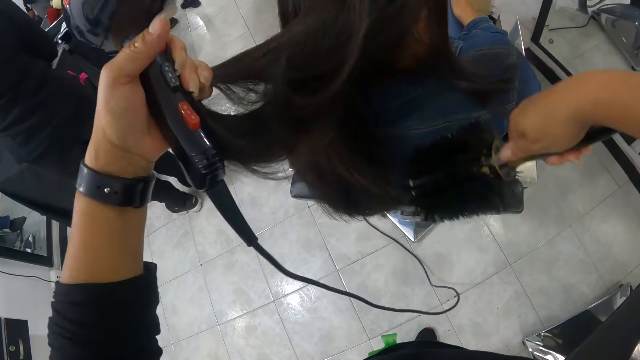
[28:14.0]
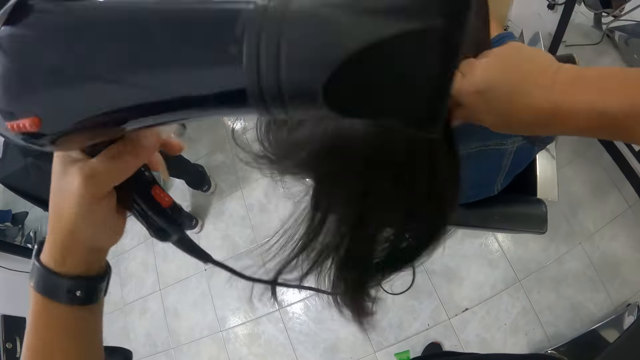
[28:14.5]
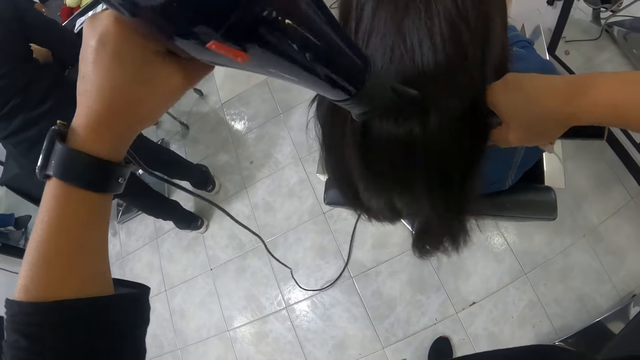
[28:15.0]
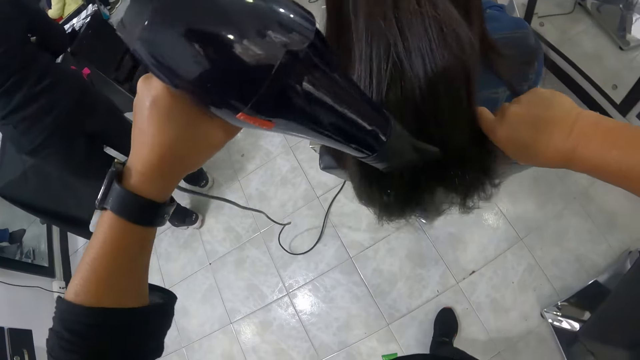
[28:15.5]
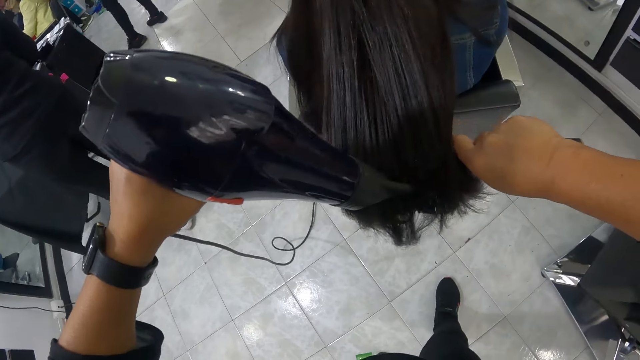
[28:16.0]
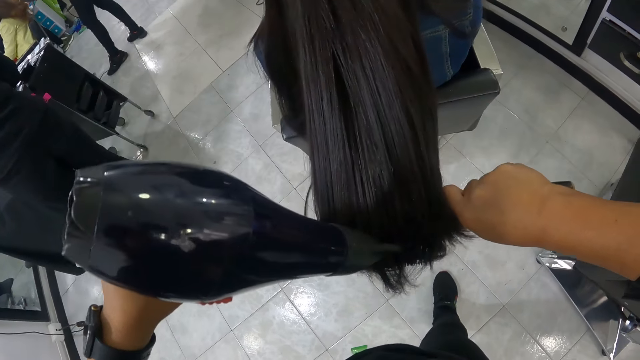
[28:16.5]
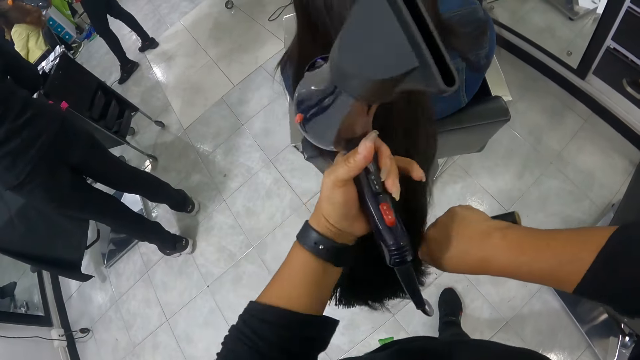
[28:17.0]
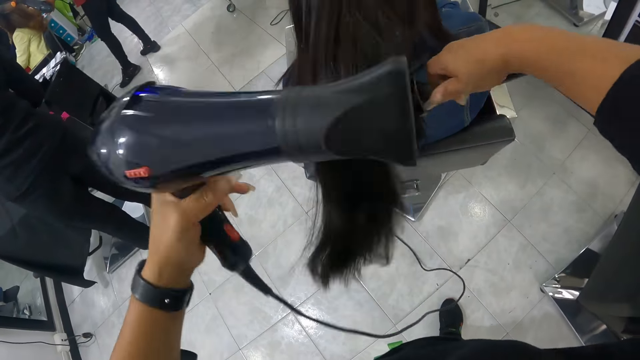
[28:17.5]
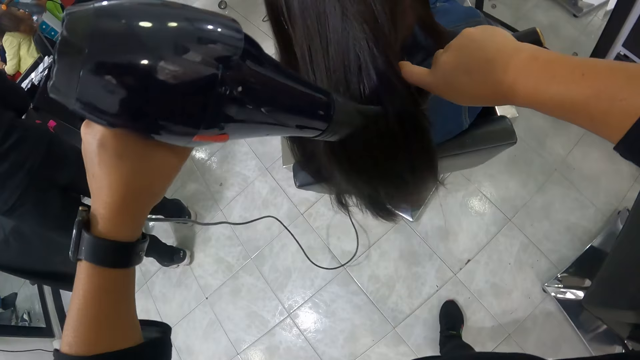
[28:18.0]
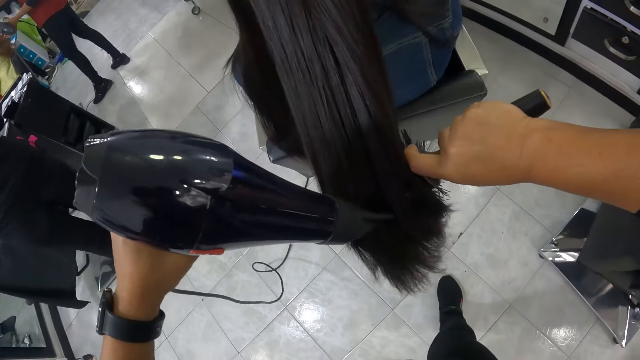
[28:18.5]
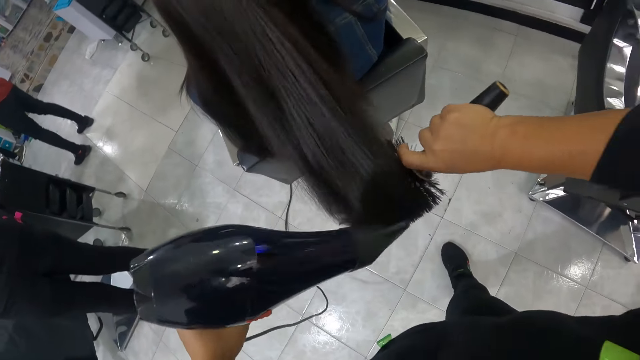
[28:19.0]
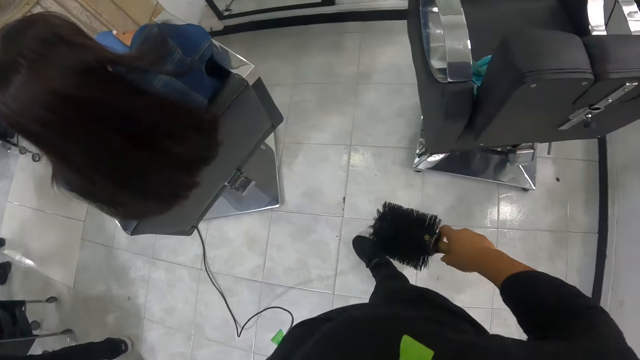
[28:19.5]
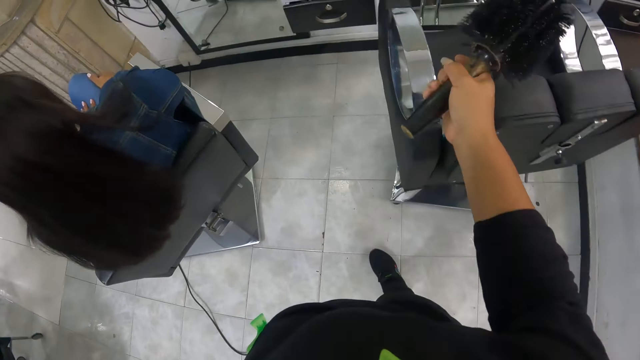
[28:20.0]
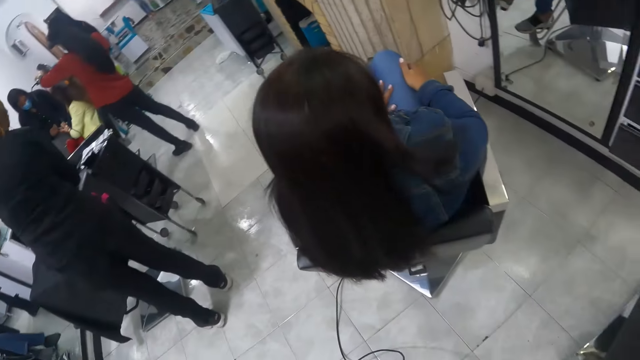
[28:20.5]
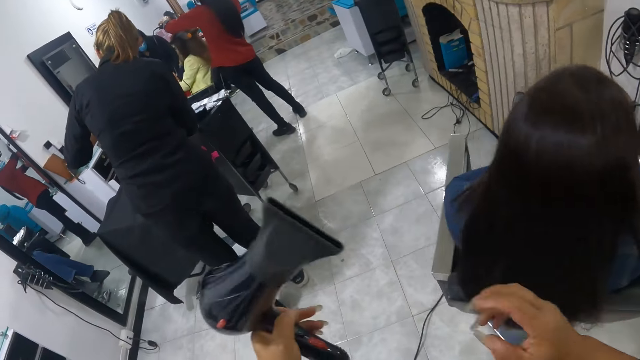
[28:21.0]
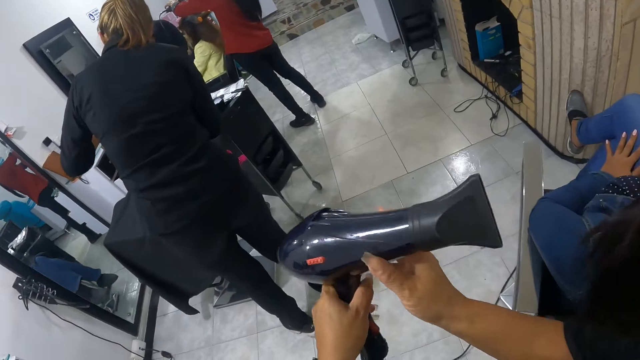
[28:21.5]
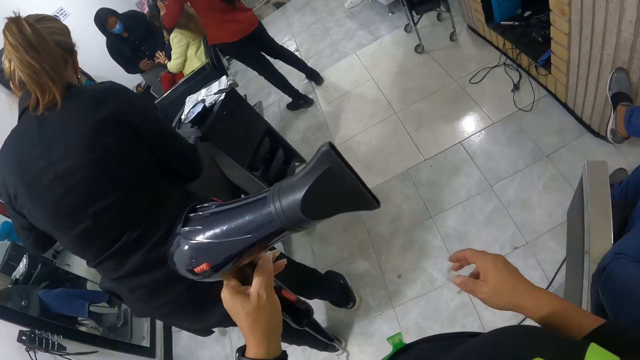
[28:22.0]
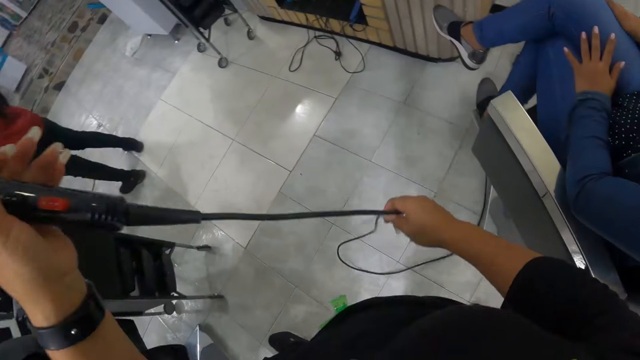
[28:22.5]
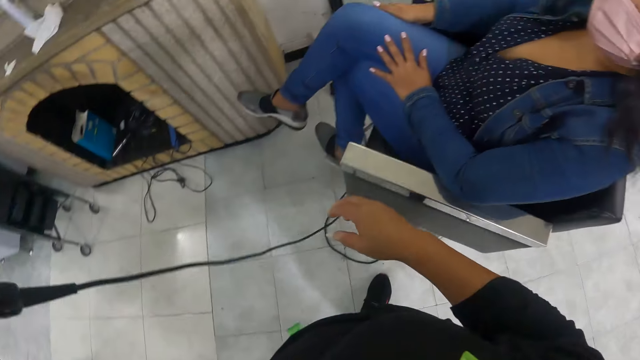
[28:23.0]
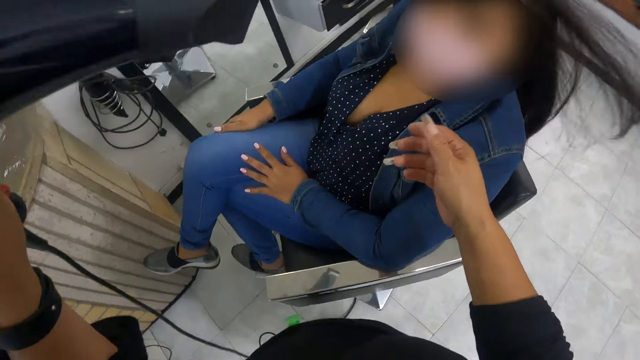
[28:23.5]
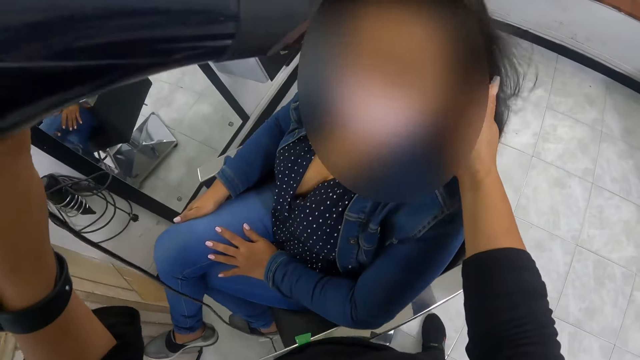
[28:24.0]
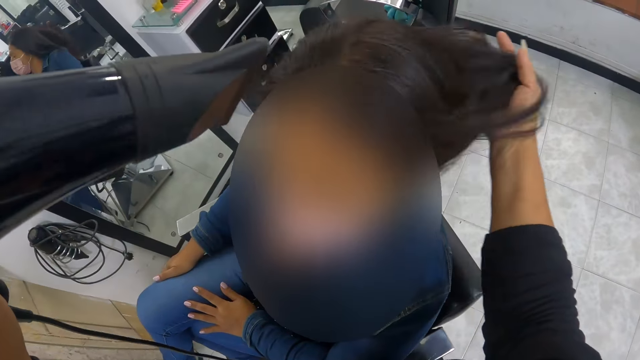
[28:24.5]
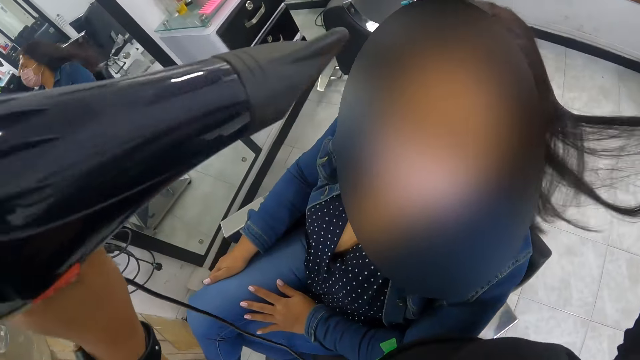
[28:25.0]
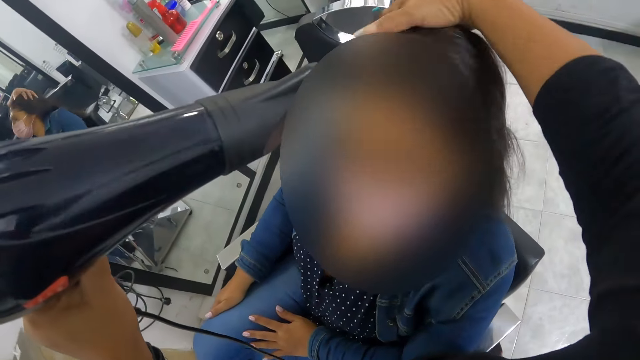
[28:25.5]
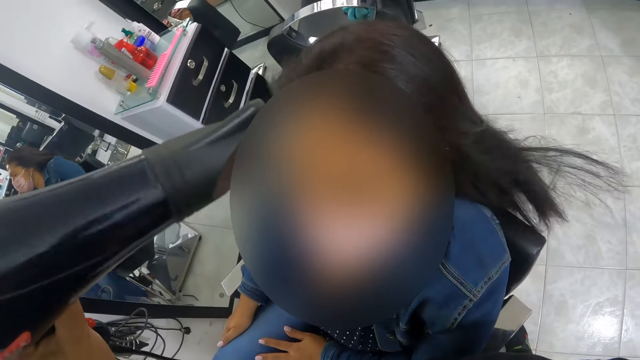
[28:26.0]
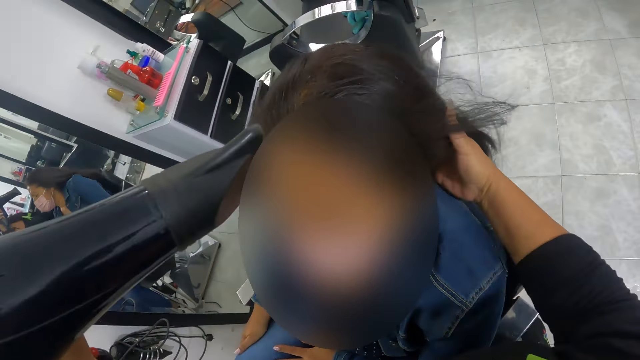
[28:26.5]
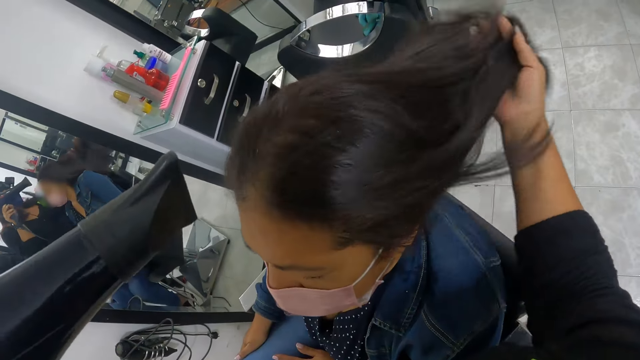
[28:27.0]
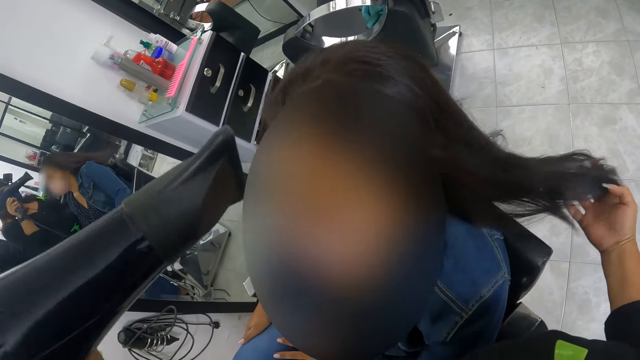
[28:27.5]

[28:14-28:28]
The camera wearer holds hair with a hair brush. They straighten hair with a blow-dryer. They hold hair with the hair brush. They straighten hair with the blow-dryer. They walk around a room. They put down the brush. They walk around the room. They adjust a cable on the blow-dryer. They straighten hair with the blow-dryer.

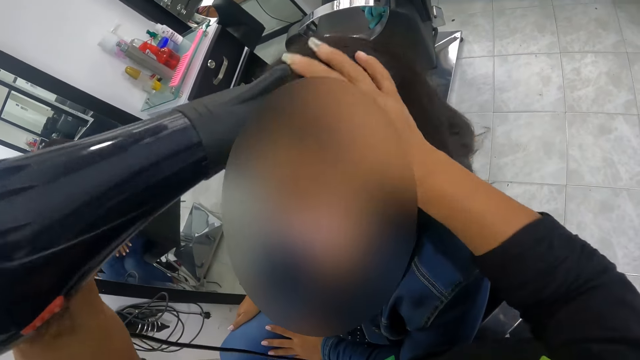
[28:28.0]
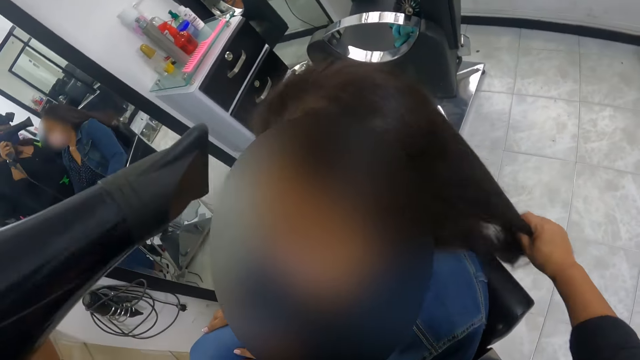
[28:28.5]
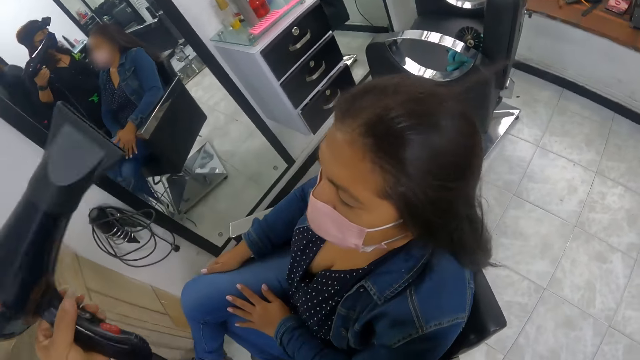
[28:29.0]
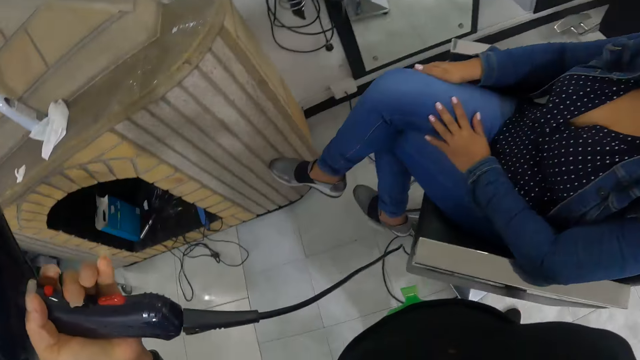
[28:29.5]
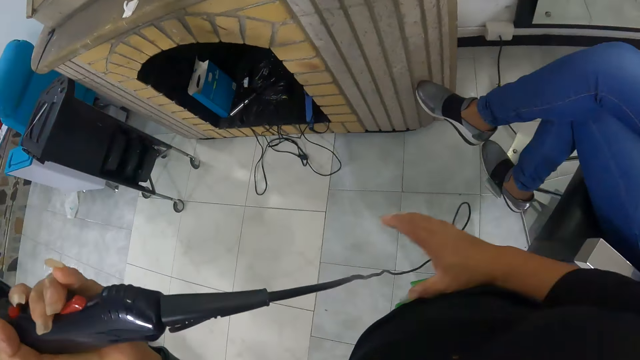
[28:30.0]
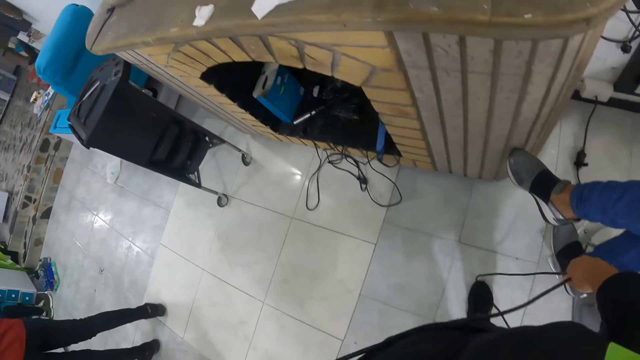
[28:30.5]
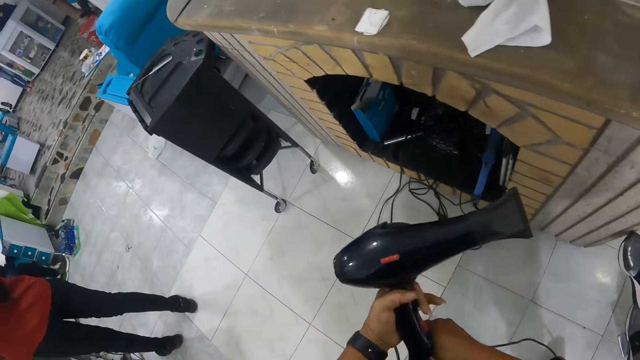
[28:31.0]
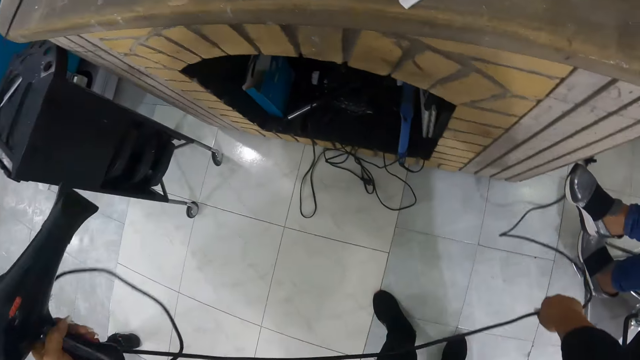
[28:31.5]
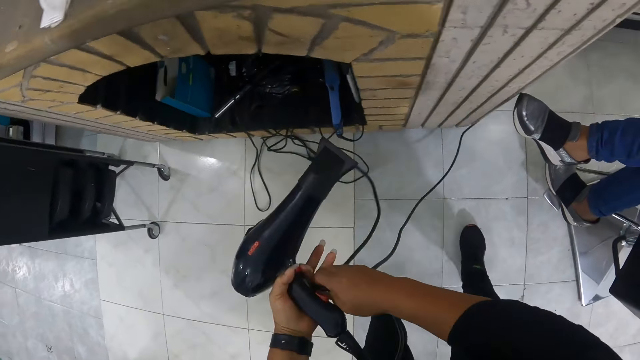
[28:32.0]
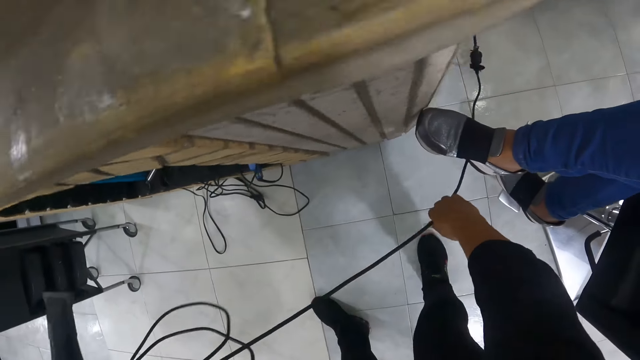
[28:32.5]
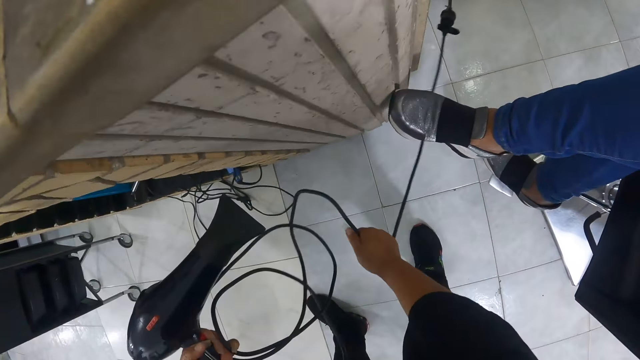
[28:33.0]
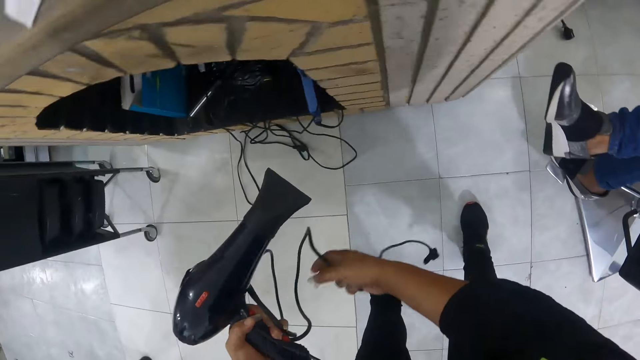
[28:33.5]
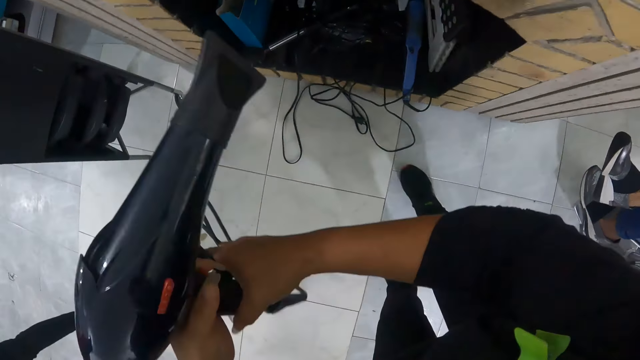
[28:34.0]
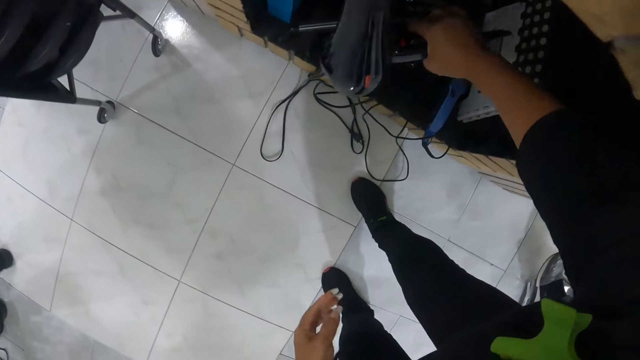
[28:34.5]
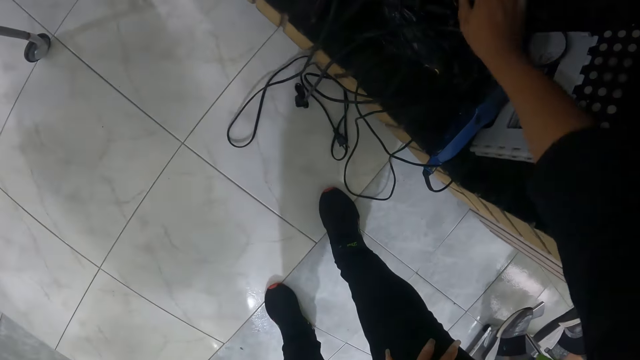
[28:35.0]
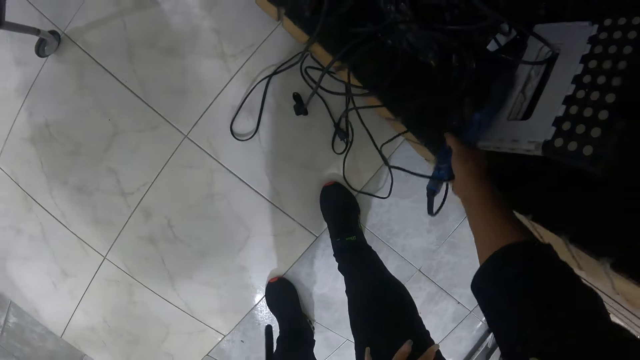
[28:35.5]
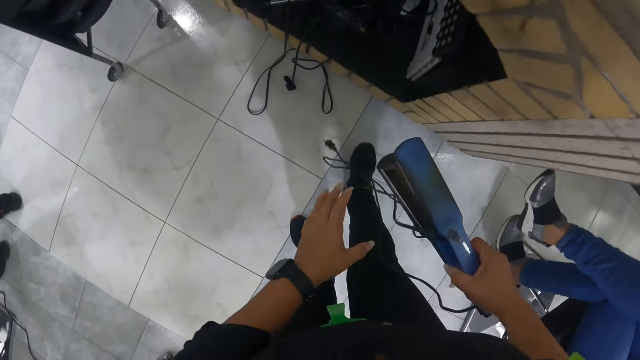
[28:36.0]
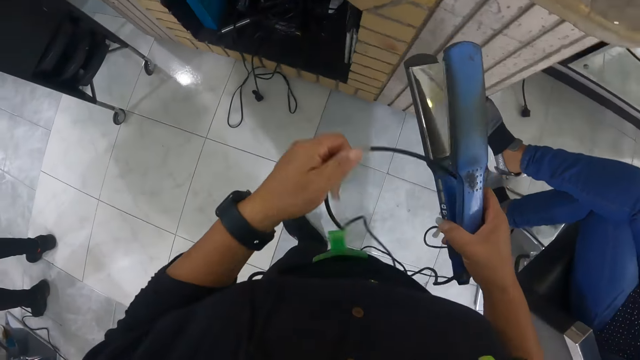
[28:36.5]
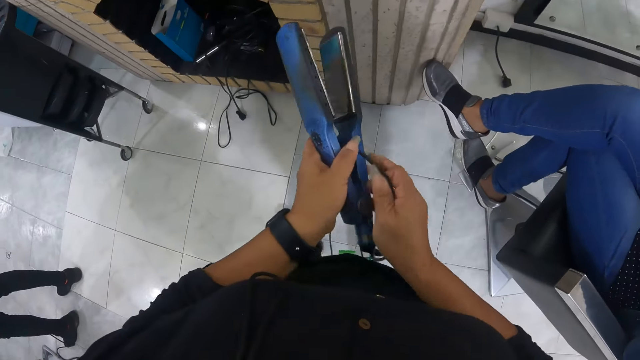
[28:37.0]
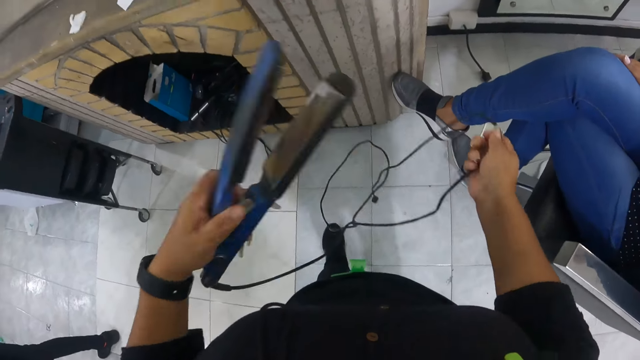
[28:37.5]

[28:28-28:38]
The camera wearer looks around a room. She adjusts a cable on a blow dryer. She keeps the blow dryer in a compartment with her right hand. She collects a straightener from the compartment with her right hand.
